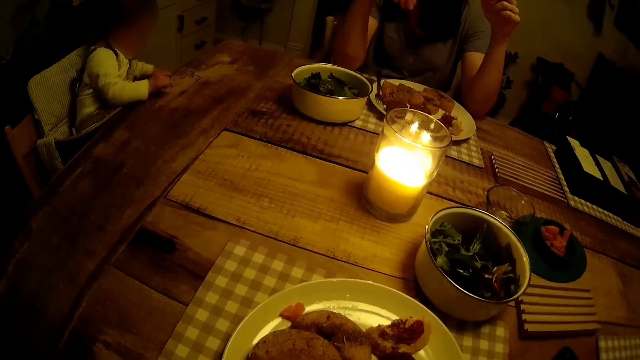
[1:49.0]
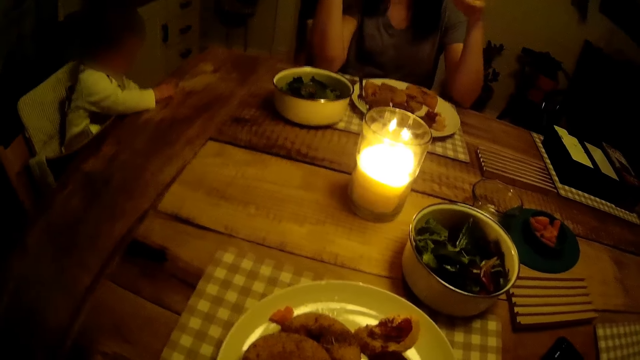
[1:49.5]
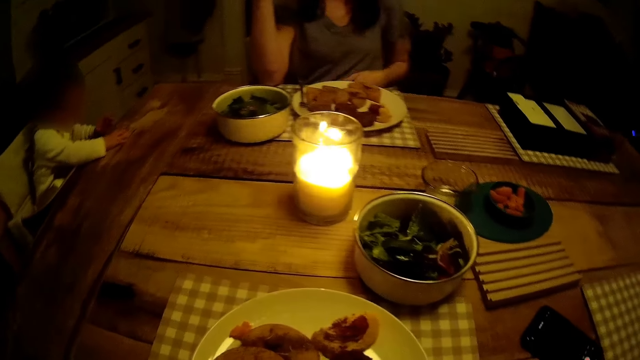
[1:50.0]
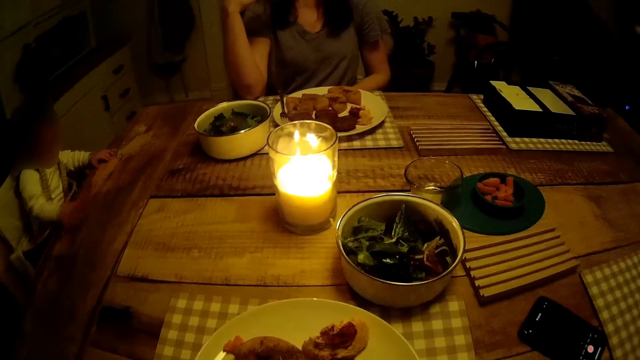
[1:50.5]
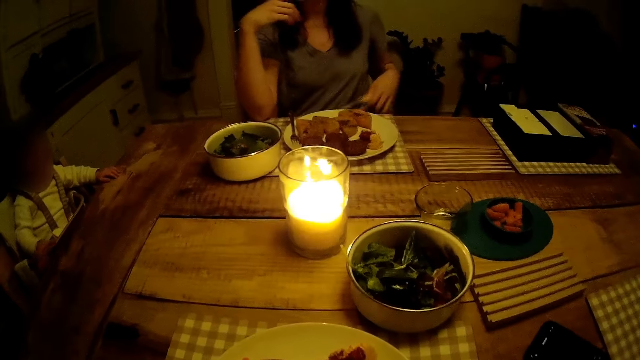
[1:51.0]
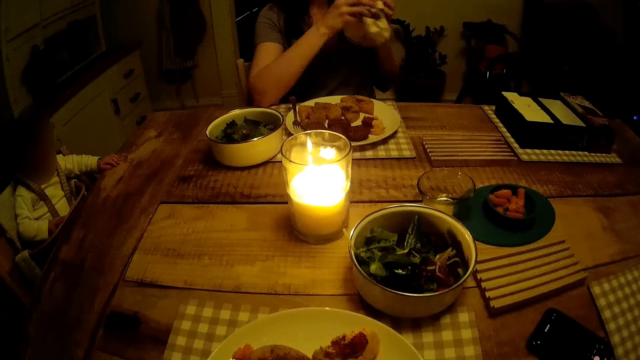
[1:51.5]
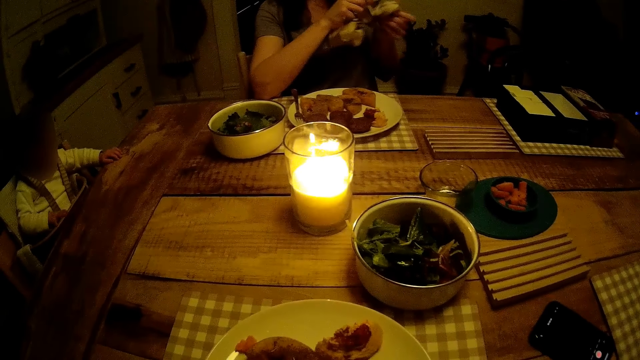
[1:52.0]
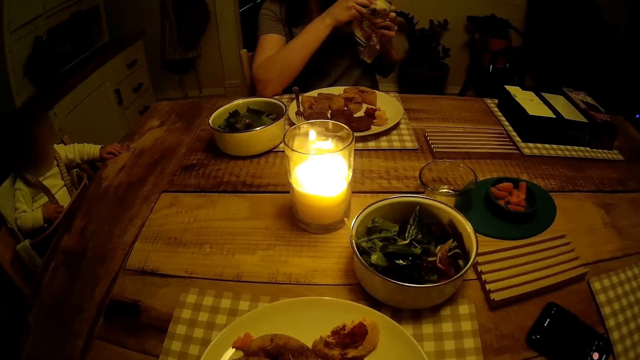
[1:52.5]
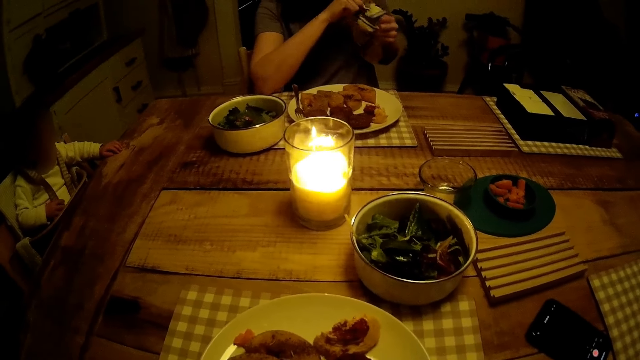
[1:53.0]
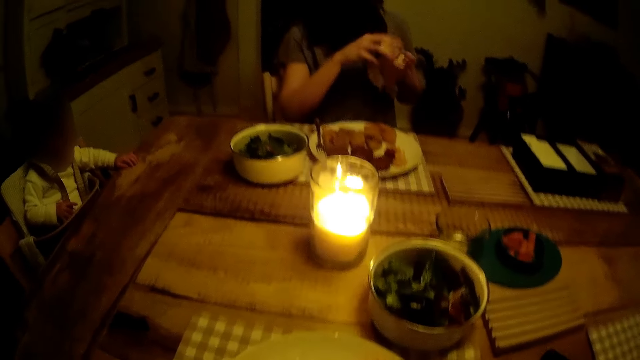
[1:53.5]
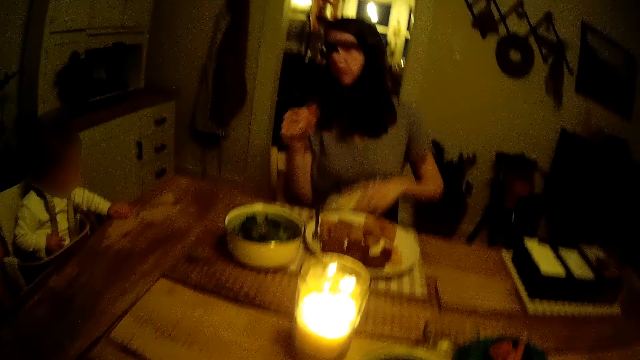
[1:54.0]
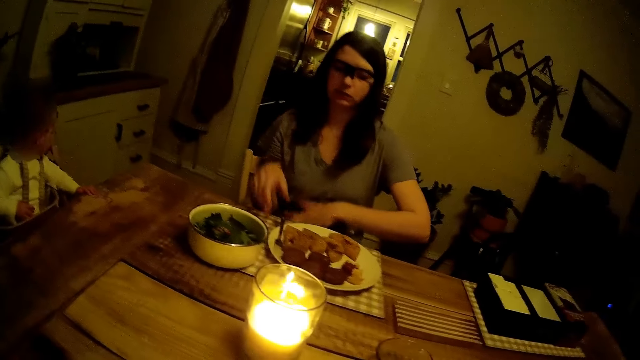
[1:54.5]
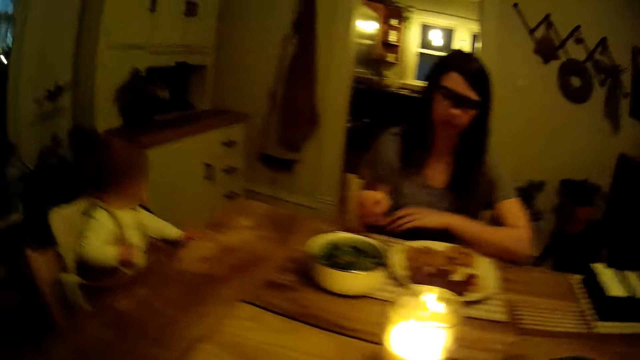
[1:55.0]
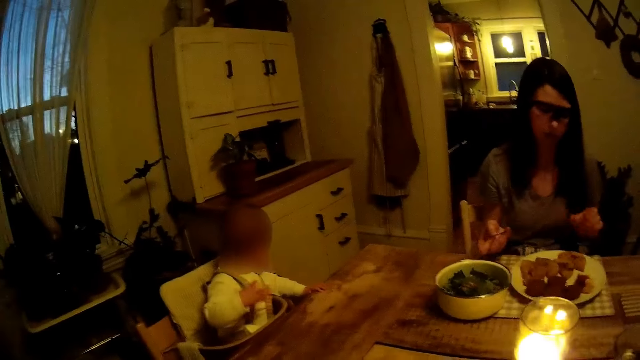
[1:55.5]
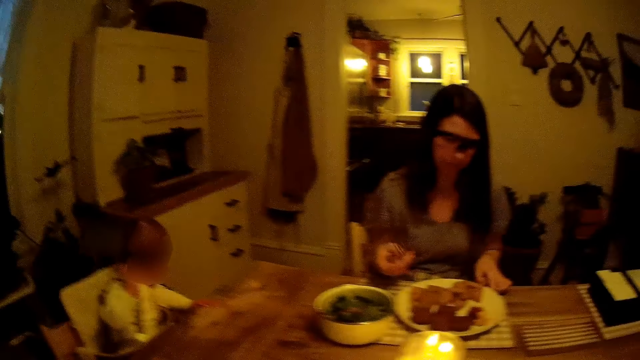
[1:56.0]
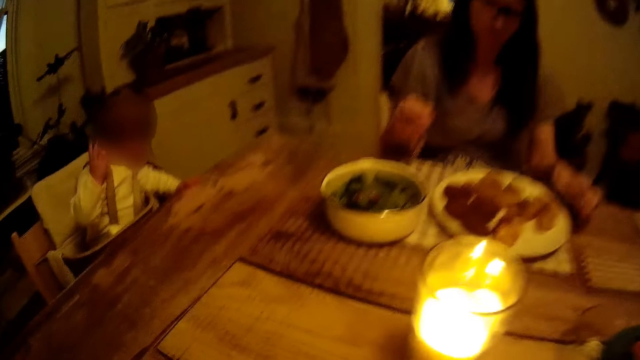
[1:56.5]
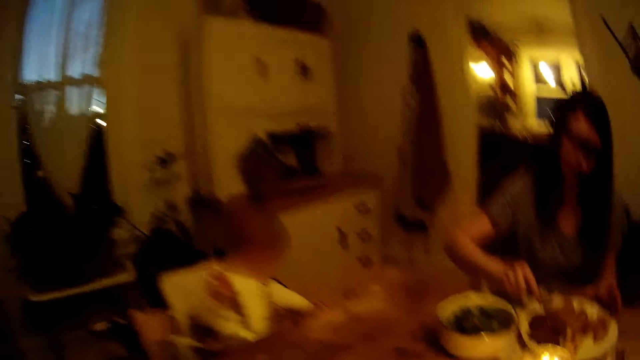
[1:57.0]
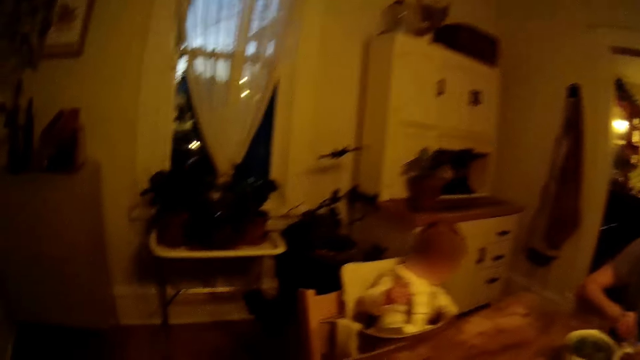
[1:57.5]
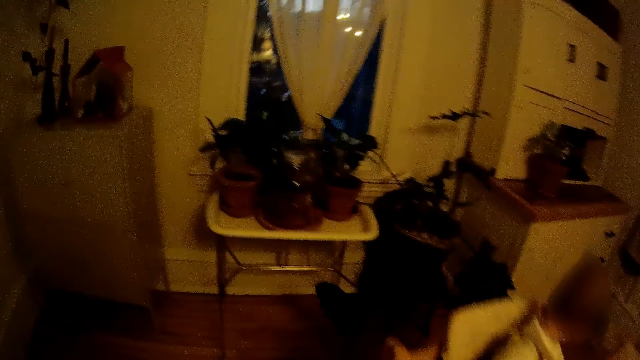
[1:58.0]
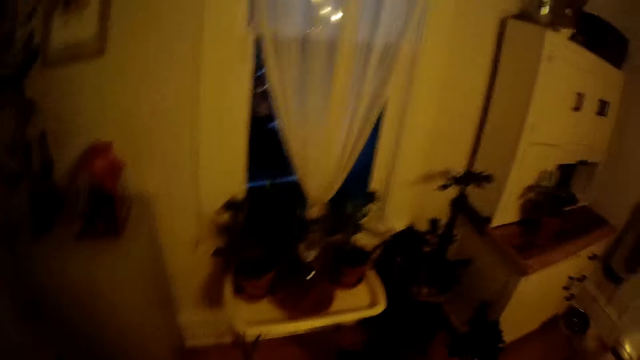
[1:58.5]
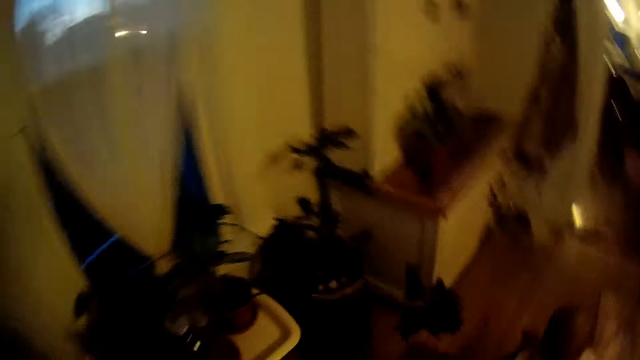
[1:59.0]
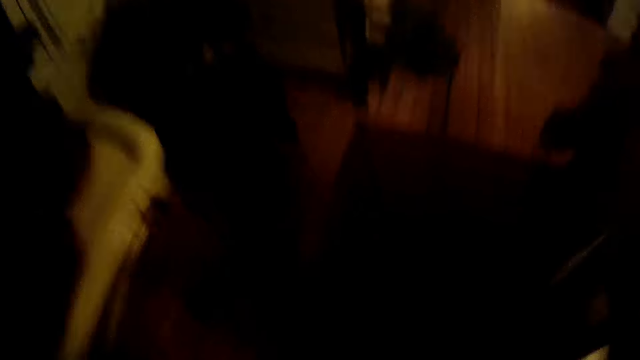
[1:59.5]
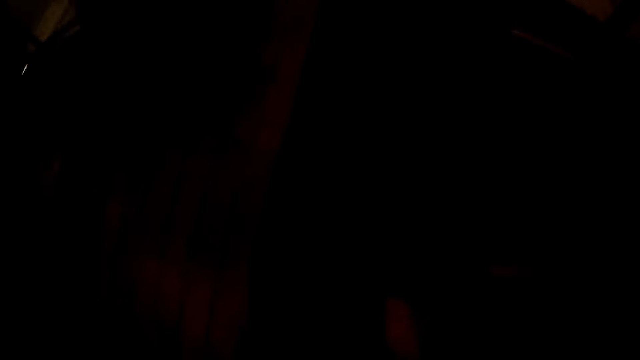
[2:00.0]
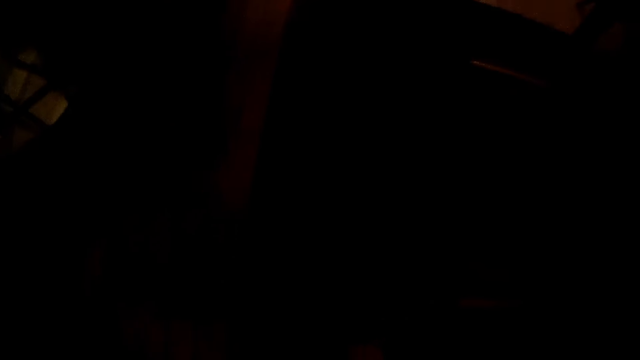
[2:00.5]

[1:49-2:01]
The camera wearer carries a napkin on her lap. She cleans her hand with the napkin. A woman wipes her hand. The camera wearer keeps the napkin on her lap. The woman puts a cloth down. The camera wearer carries a fork from the plate. The woman picks up the fork. The camera wearer walks.

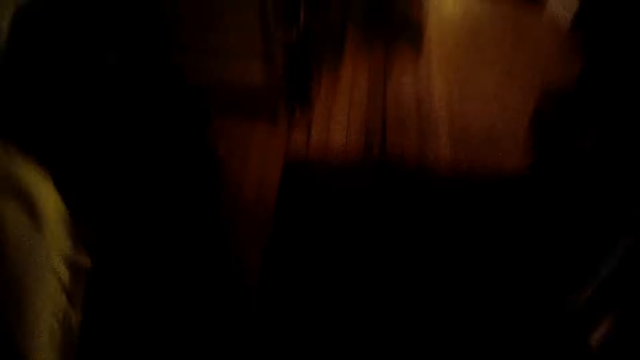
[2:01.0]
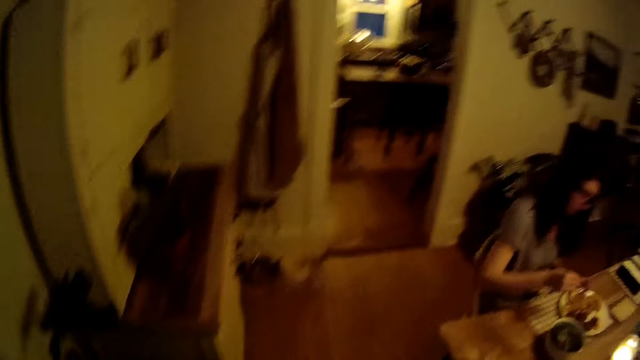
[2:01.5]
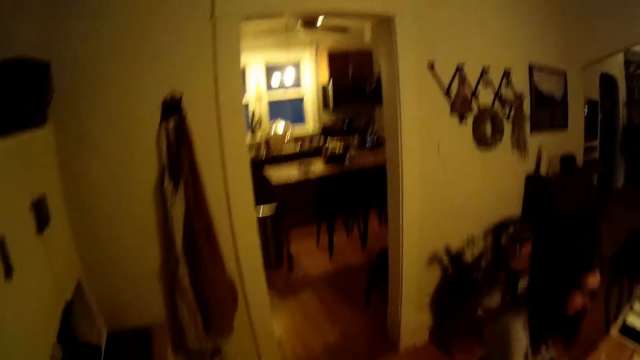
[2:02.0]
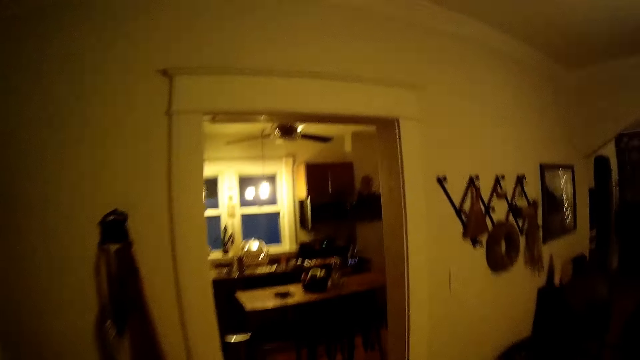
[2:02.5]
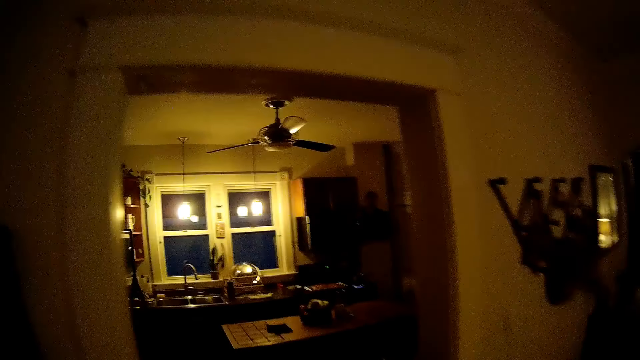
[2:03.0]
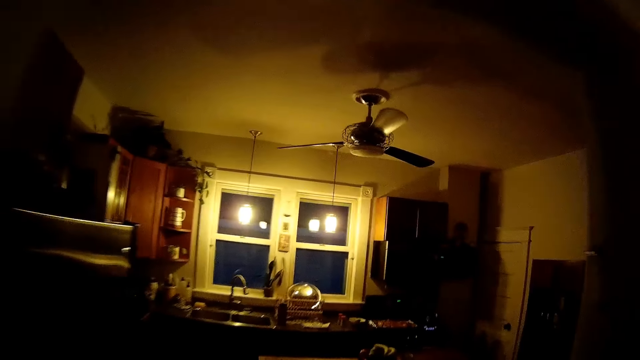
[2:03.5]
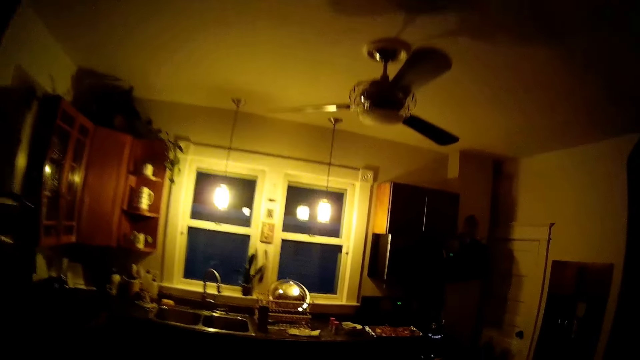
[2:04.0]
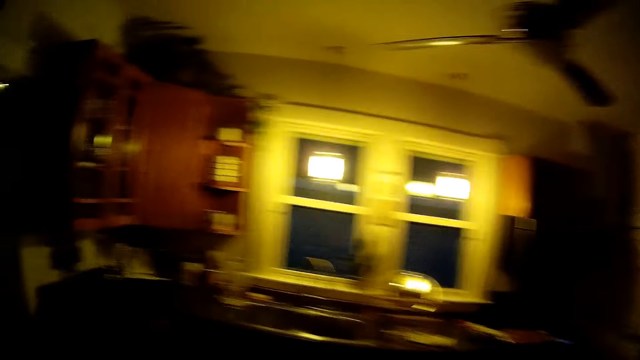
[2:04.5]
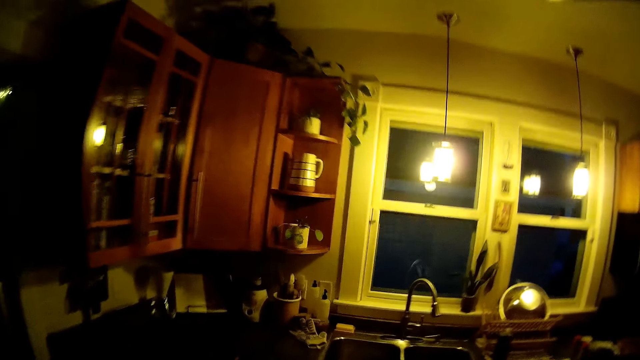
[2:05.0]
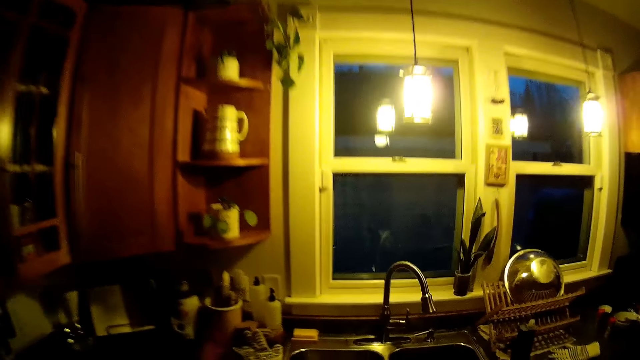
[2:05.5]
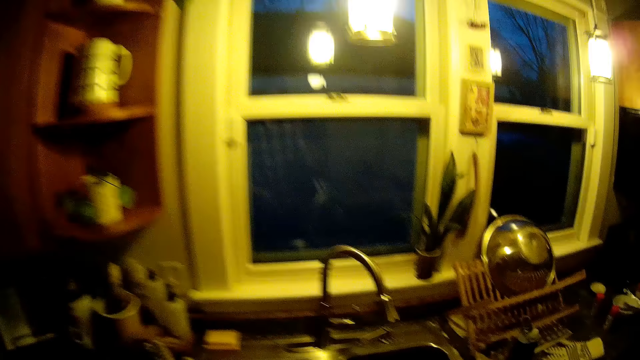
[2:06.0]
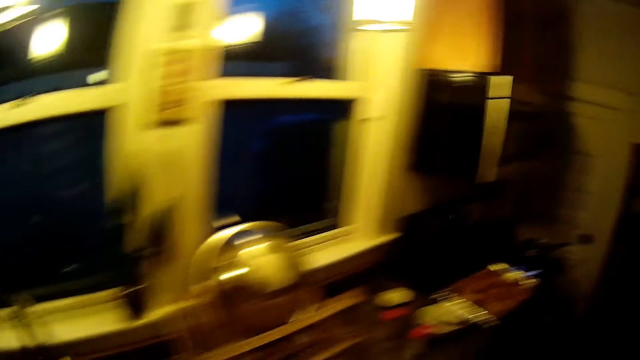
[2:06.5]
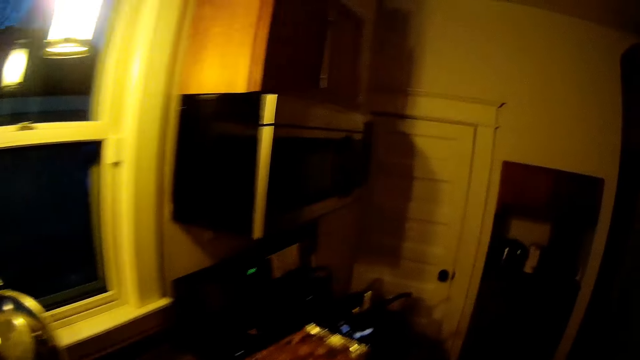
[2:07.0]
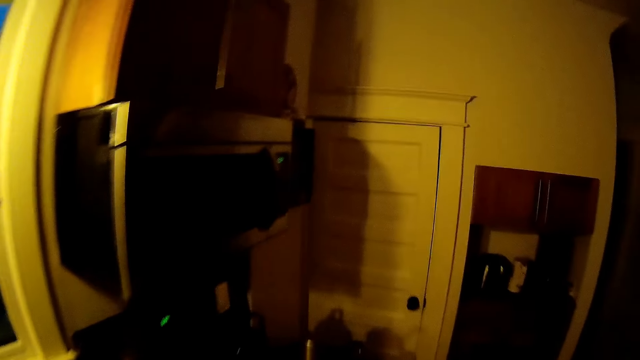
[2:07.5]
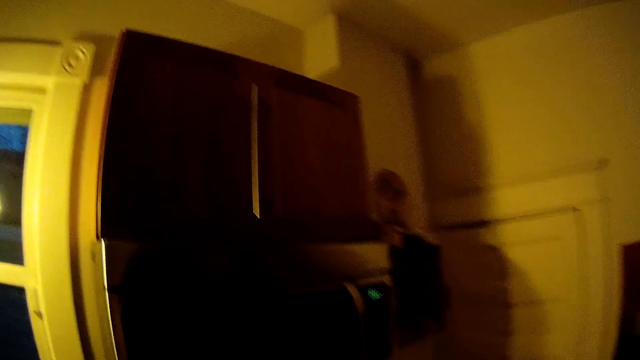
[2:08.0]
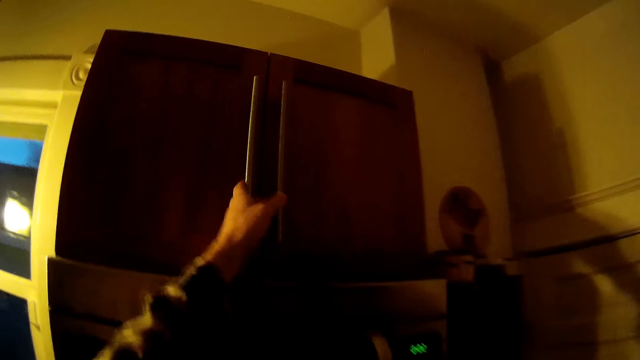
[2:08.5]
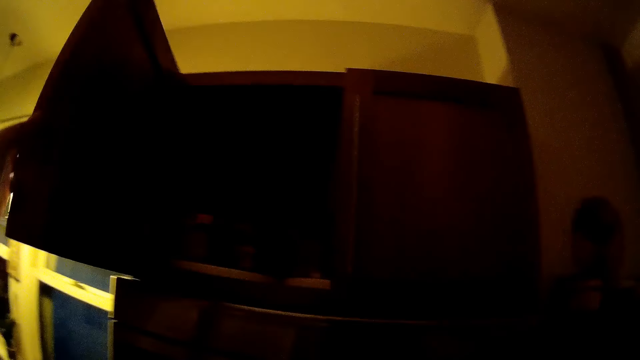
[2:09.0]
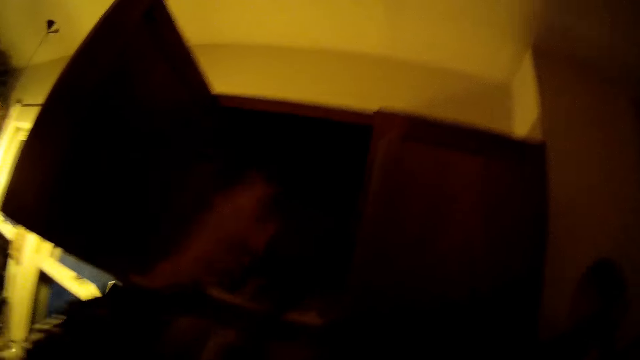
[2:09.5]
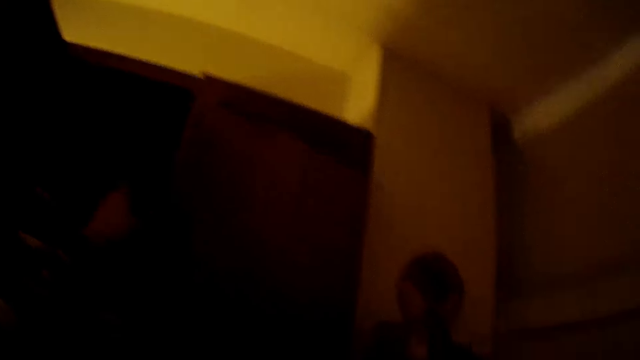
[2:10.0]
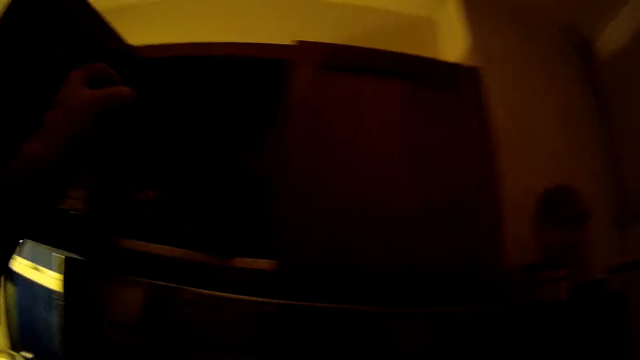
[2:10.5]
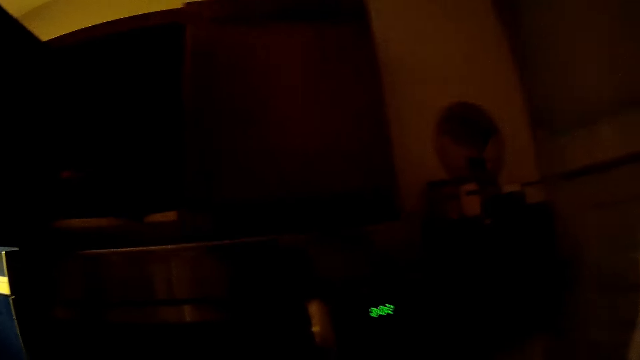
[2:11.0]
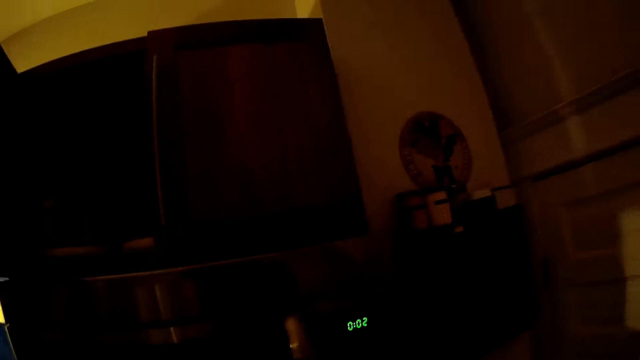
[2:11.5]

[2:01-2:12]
The camera wearer walks to the kitchen. He opens a cabinet with his left hand. He takes out a wine from the cabinet.
